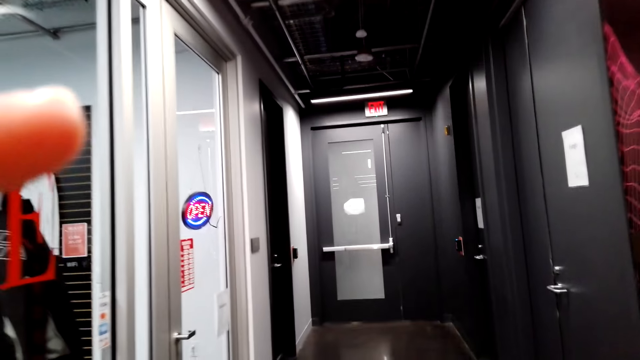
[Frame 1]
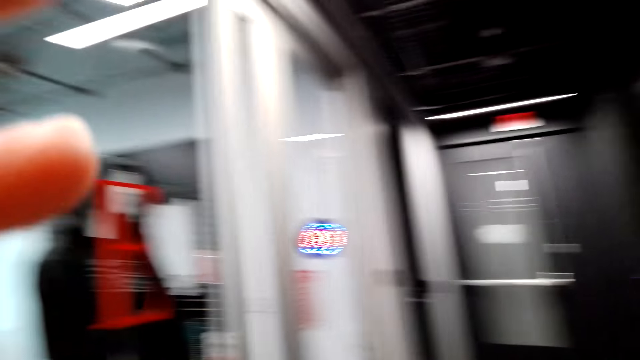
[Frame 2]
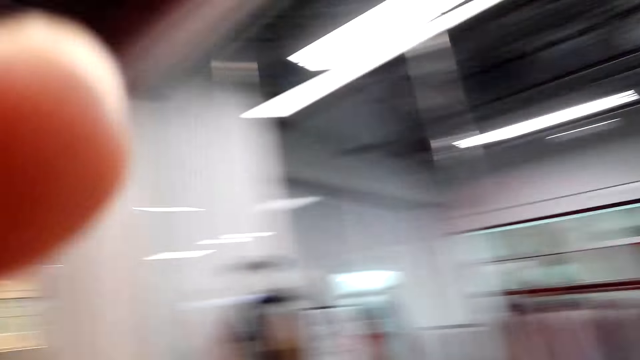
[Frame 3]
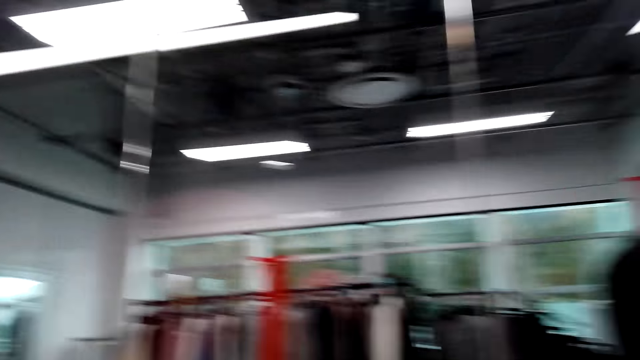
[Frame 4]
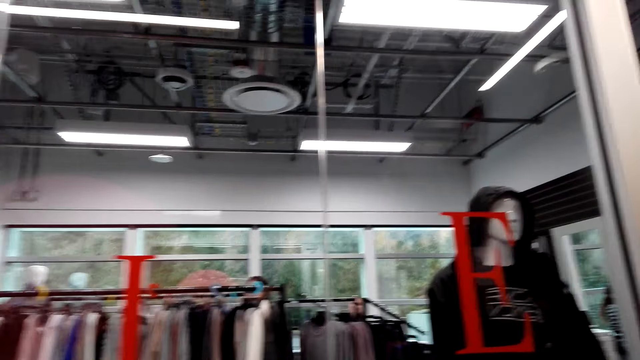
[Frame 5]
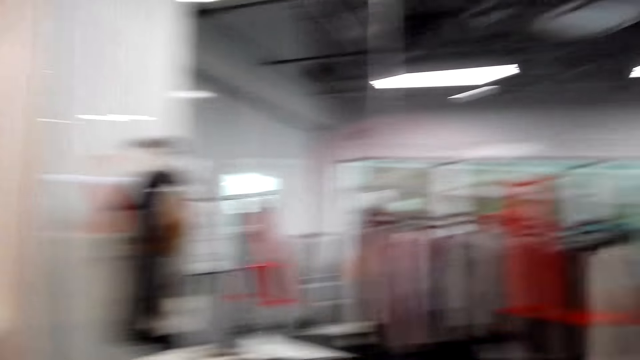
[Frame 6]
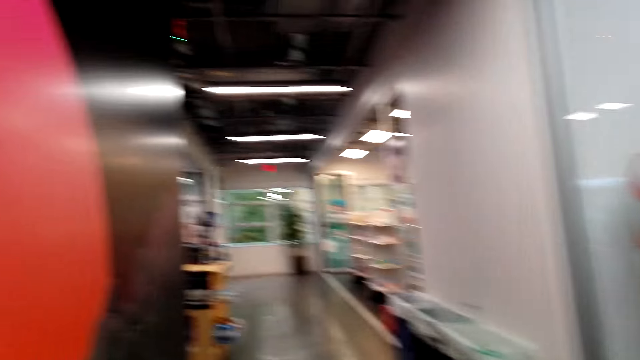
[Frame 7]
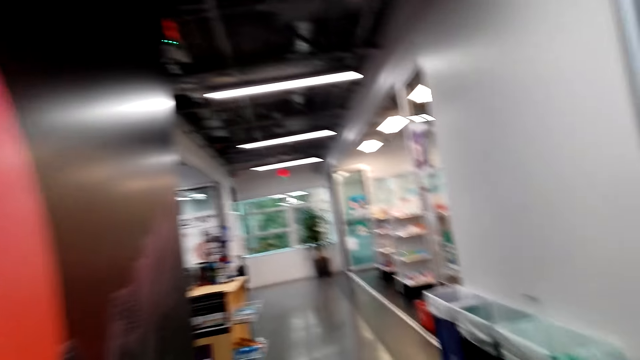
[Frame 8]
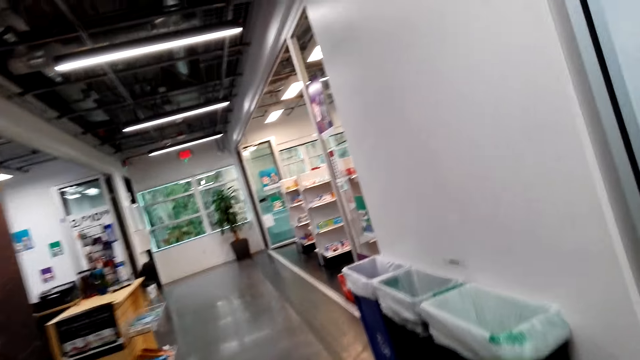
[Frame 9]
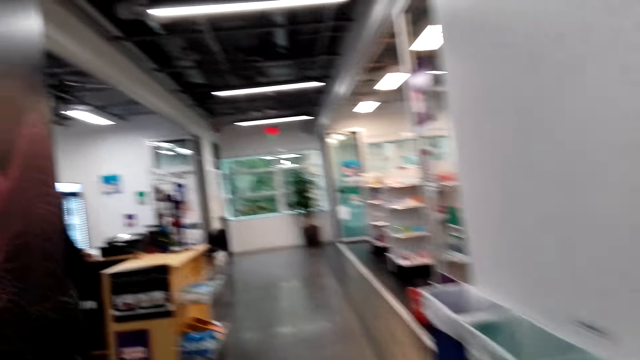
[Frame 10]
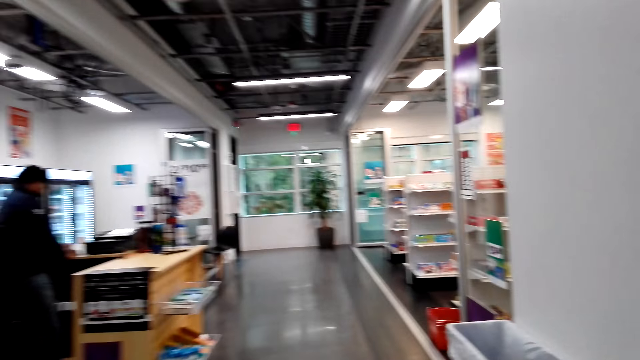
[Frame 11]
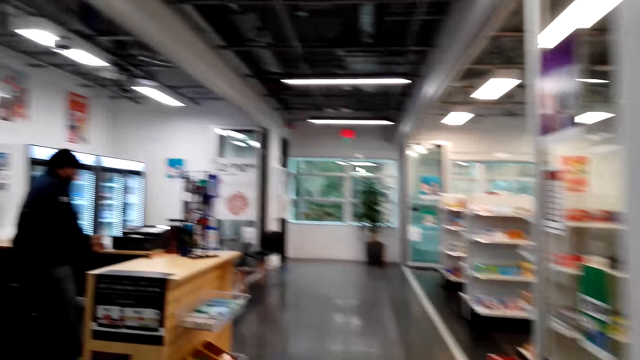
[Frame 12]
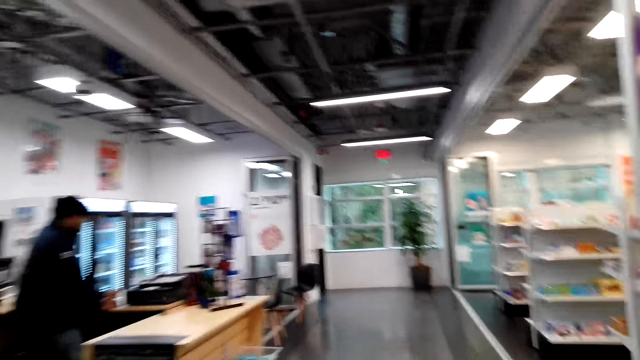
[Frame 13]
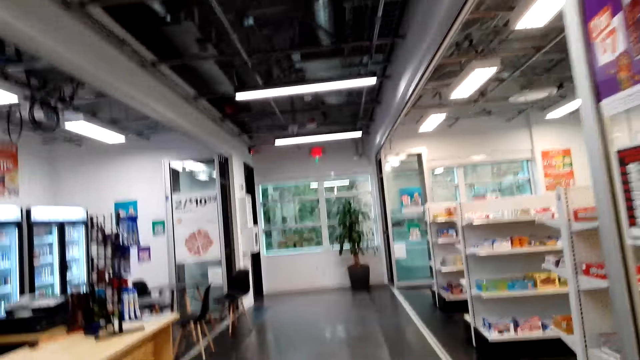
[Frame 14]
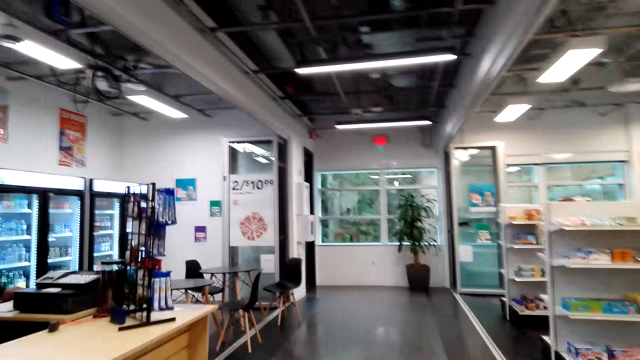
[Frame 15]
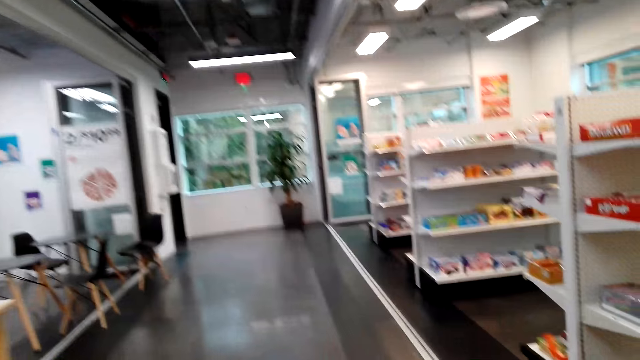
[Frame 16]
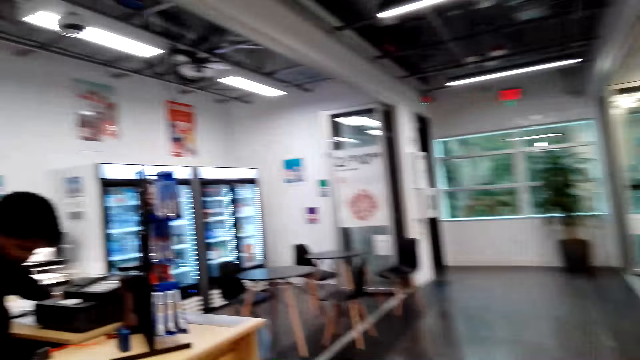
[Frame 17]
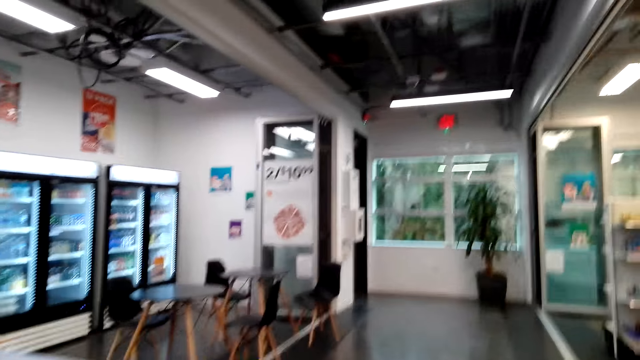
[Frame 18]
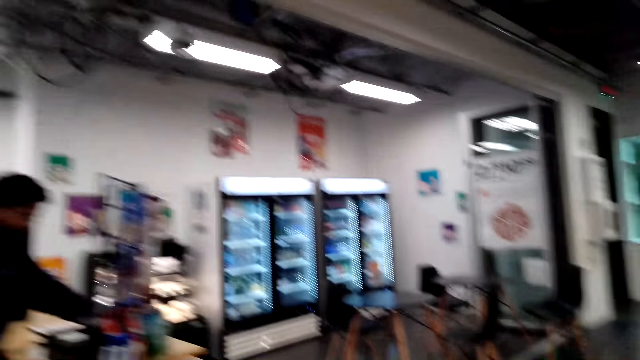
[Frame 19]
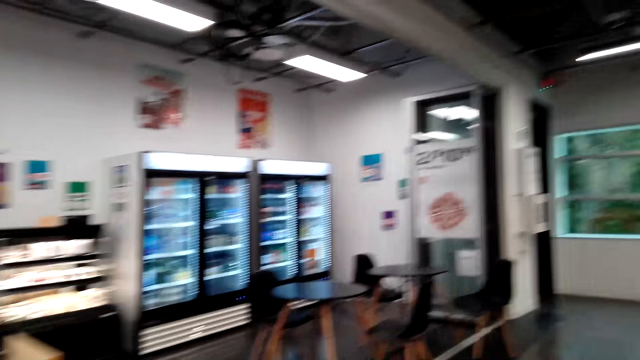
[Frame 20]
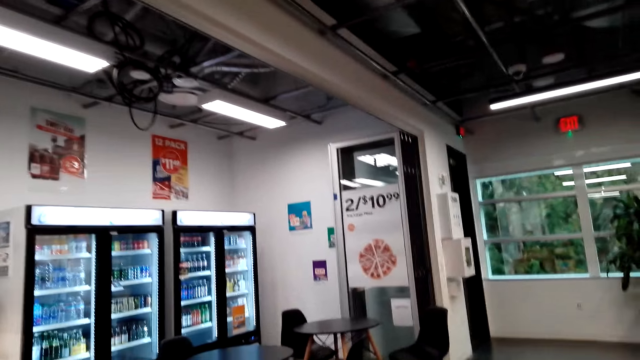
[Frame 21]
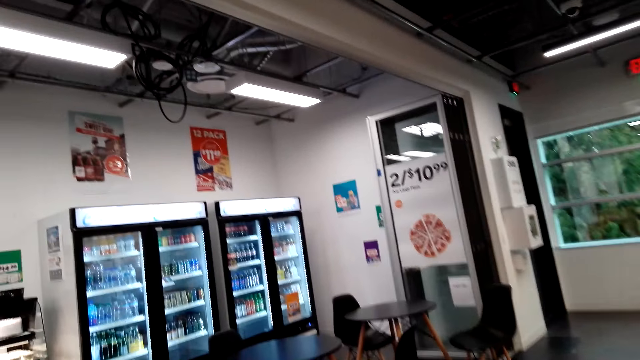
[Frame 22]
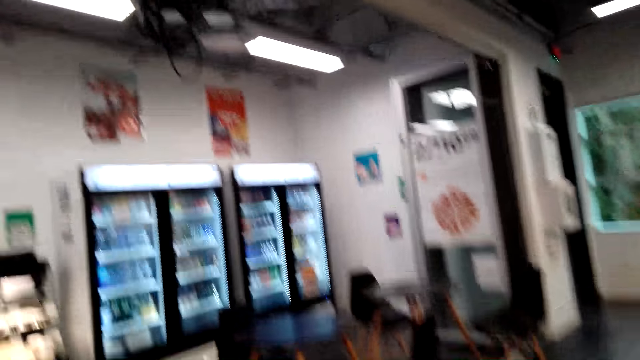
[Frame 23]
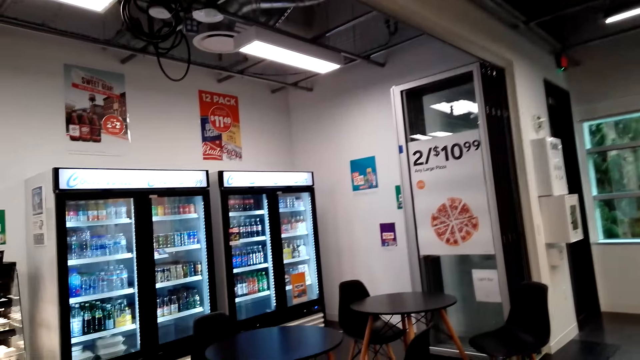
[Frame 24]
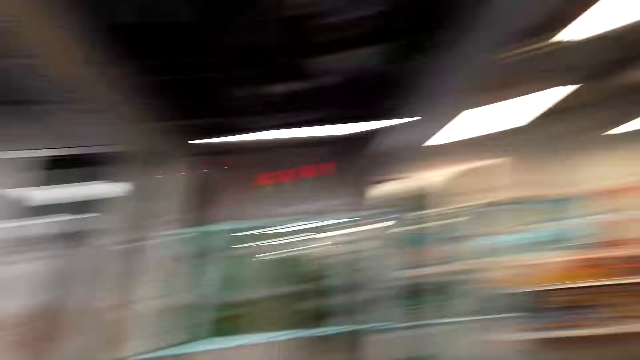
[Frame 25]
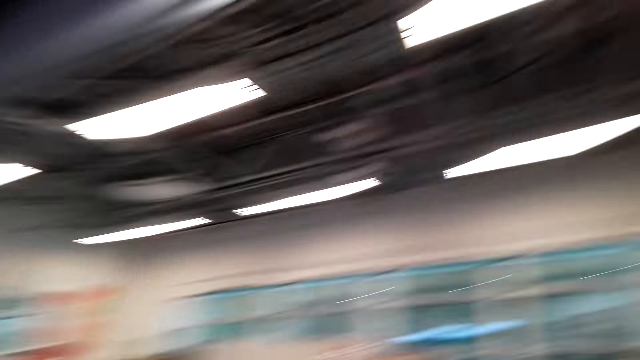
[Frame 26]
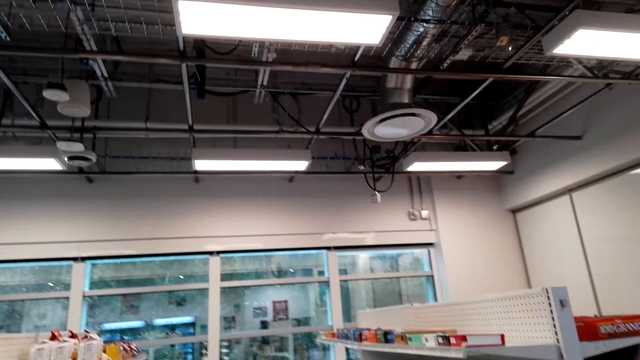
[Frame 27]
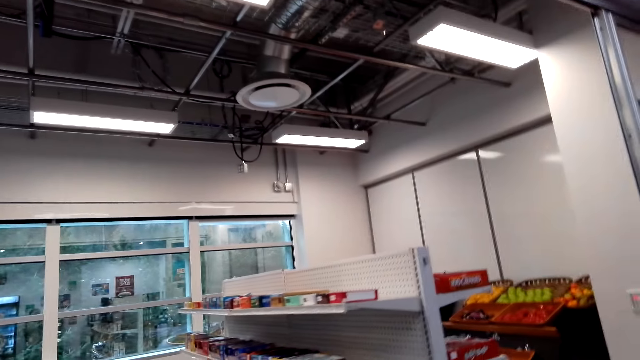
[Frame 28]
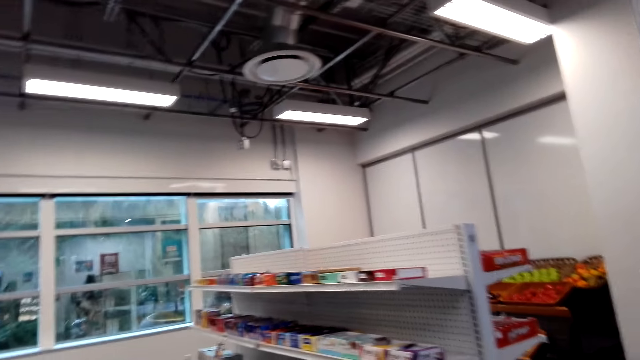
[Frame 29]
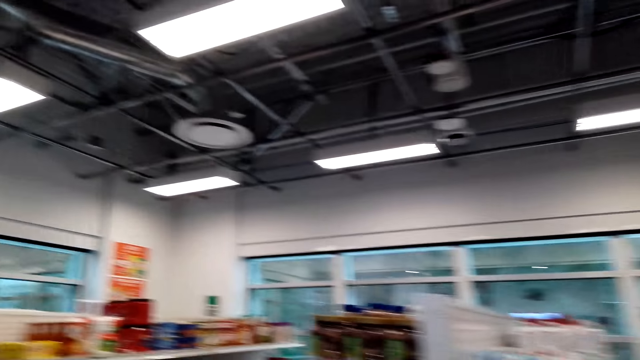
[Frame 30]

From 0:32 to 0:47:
The camera wearer puts their hand up. They look around. They walk around. They look at a man. The man talks to the camera wearer. The camera wearer looks at the fridges. They look around.

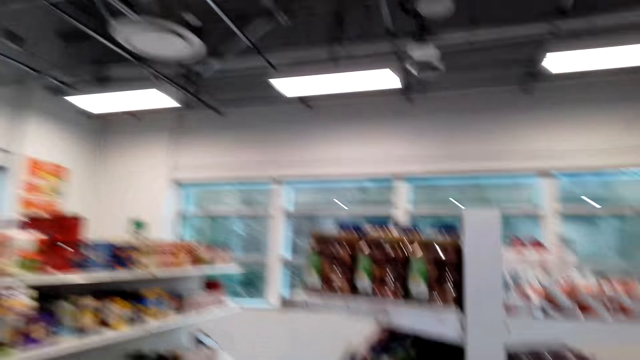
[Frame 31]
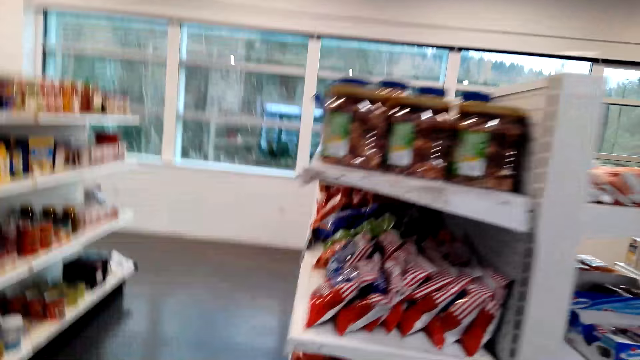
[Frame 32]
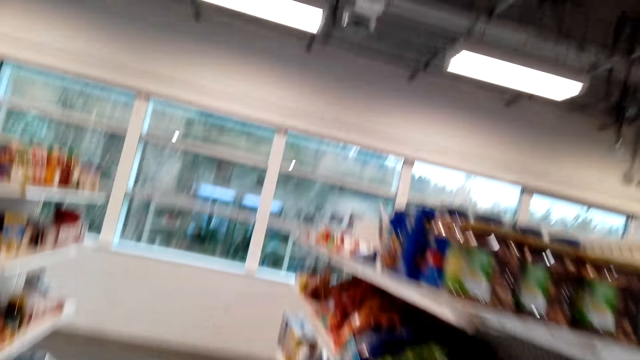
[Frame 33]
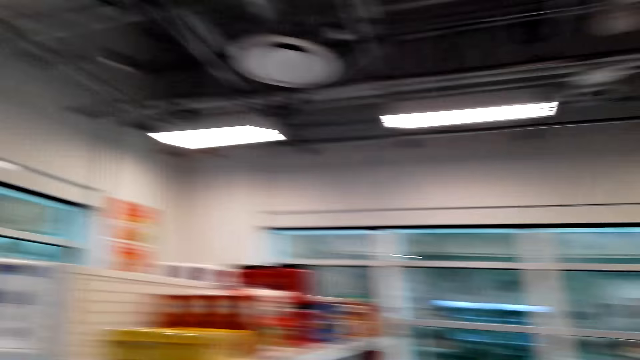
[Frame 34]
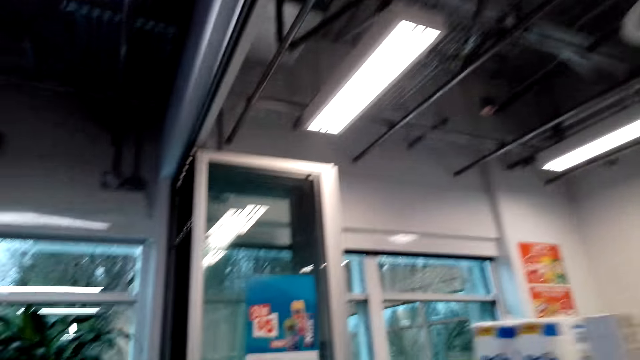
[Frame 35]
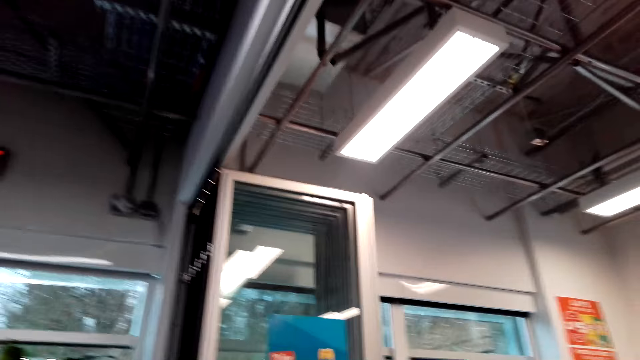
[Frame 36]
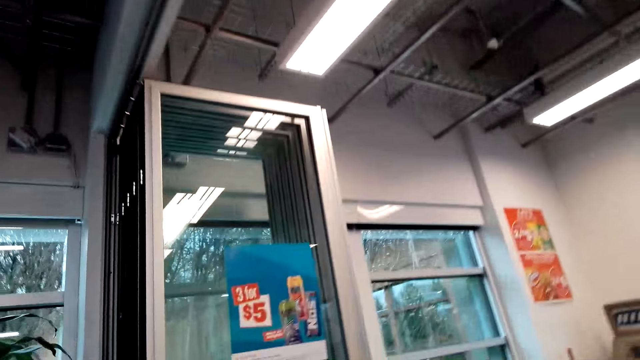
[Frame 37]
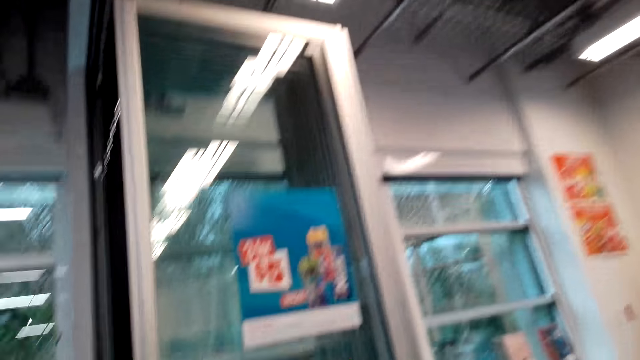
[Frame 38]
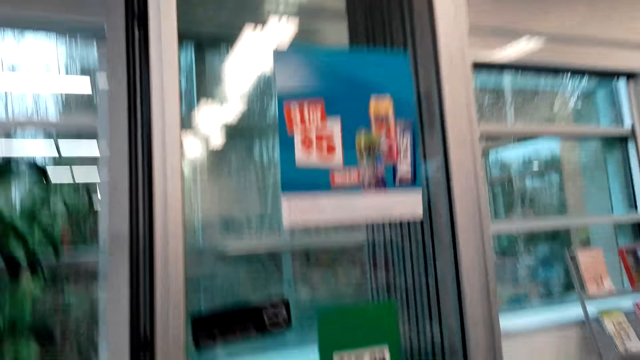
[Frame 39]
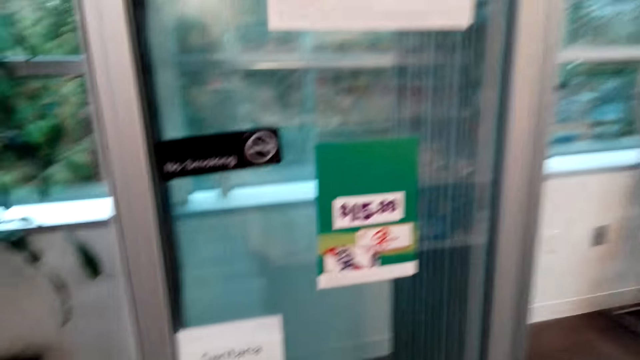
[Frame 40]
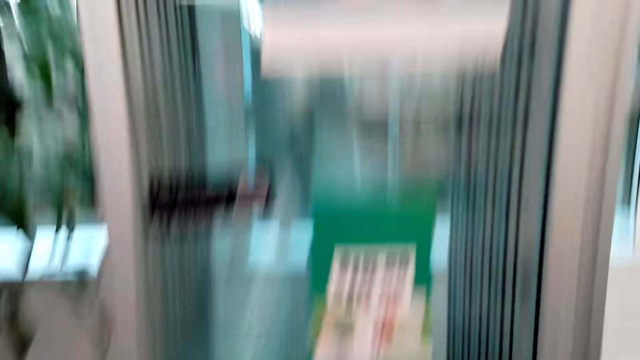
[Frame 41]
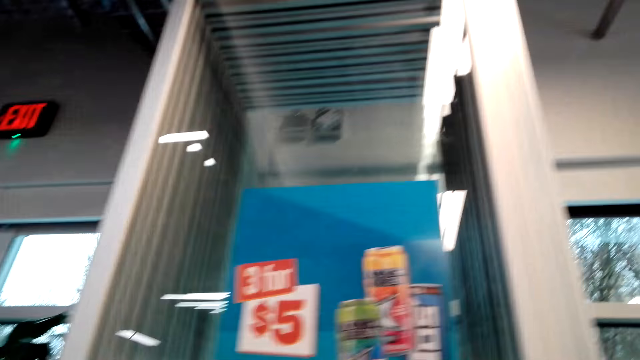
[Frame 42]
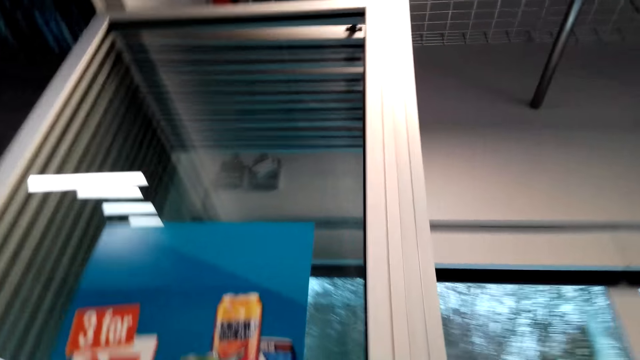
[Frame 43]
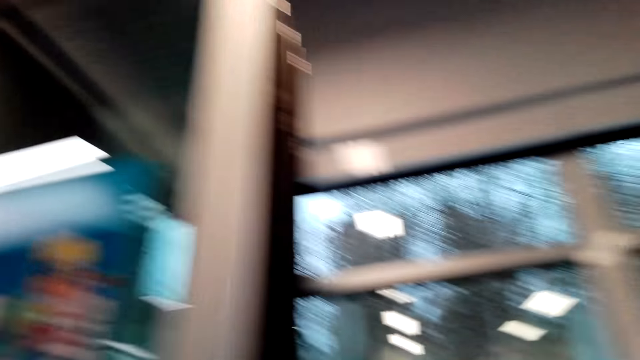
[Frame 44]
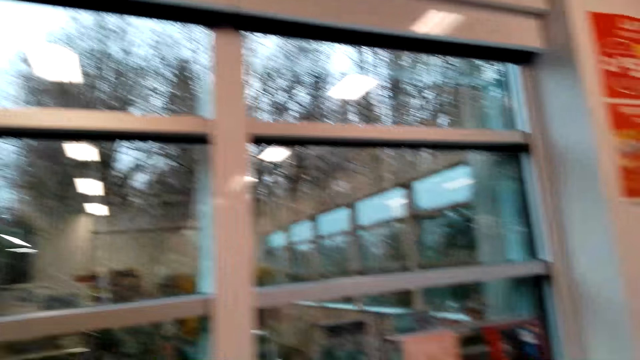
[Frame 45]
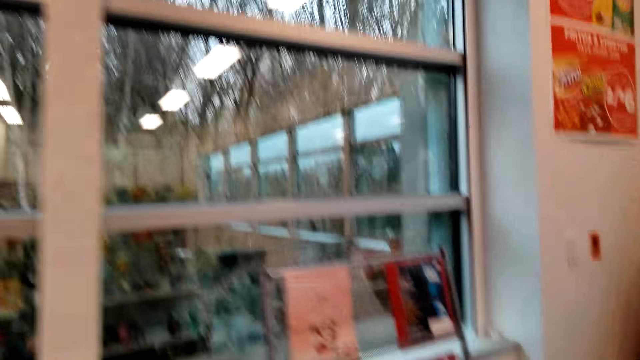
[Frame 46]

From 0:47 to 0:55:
The camera wearer walks around the supermarket.
